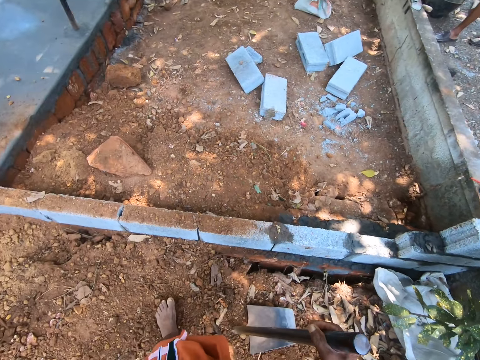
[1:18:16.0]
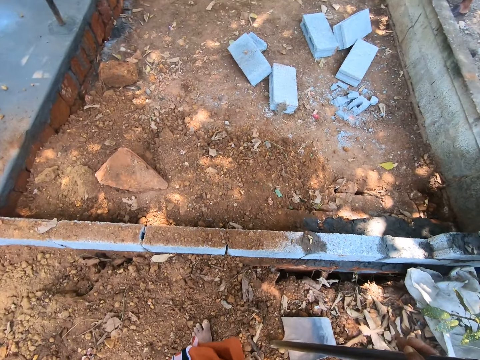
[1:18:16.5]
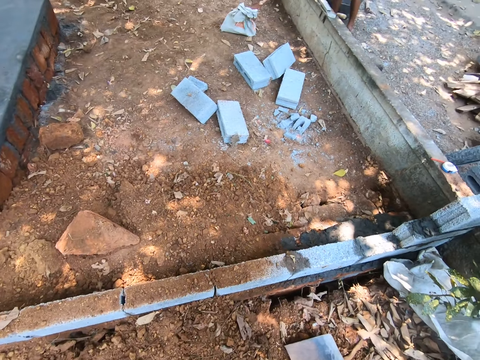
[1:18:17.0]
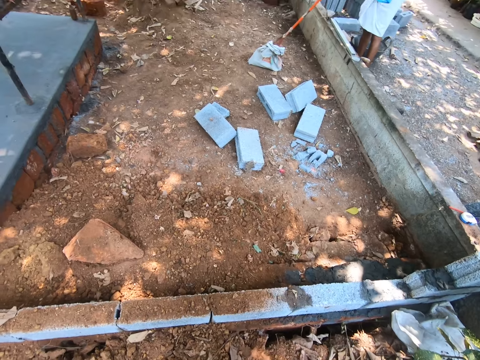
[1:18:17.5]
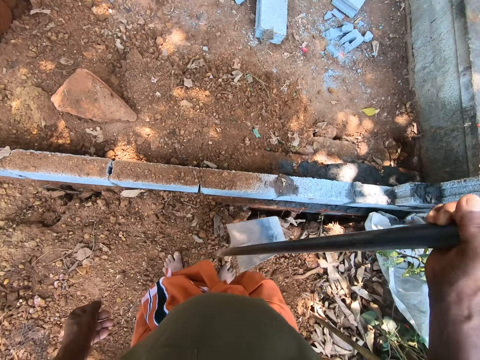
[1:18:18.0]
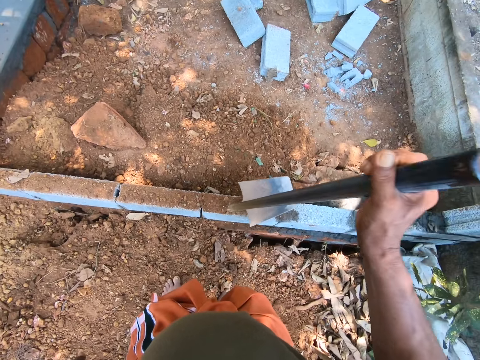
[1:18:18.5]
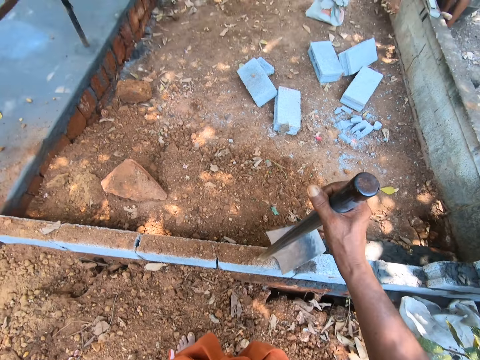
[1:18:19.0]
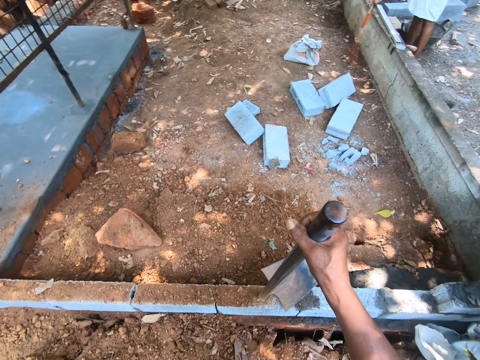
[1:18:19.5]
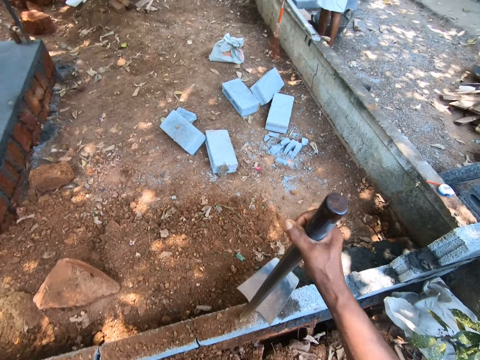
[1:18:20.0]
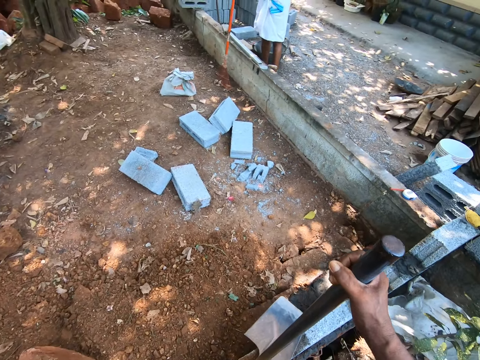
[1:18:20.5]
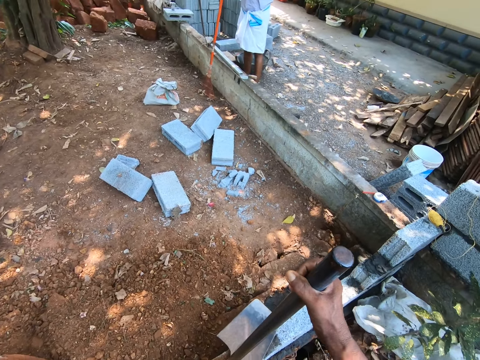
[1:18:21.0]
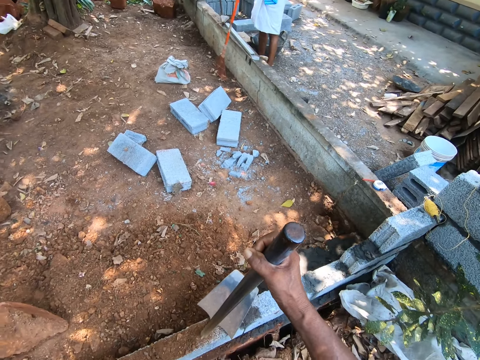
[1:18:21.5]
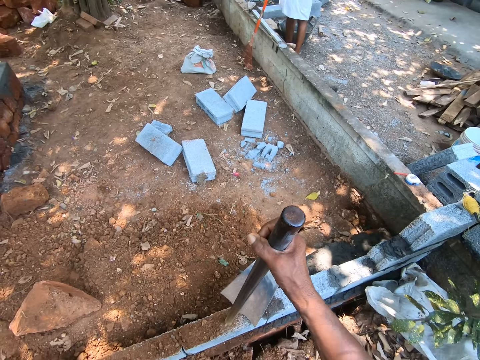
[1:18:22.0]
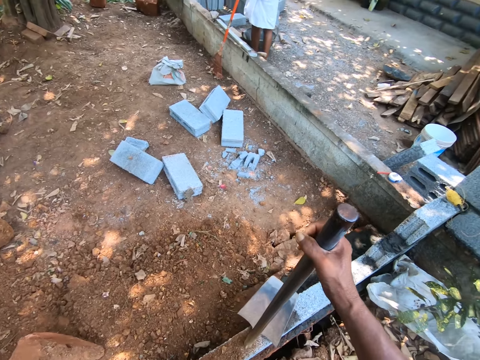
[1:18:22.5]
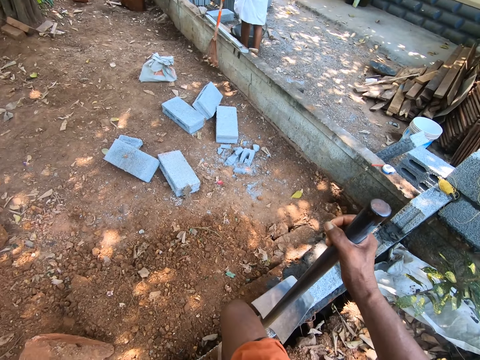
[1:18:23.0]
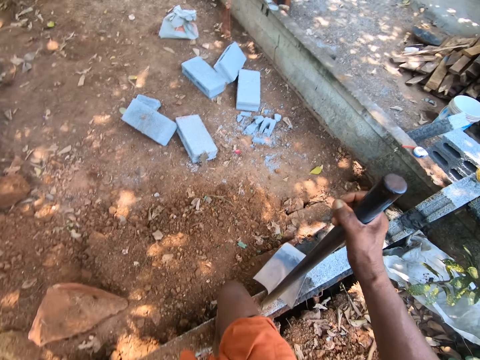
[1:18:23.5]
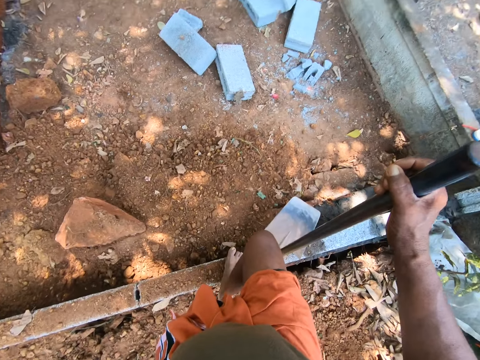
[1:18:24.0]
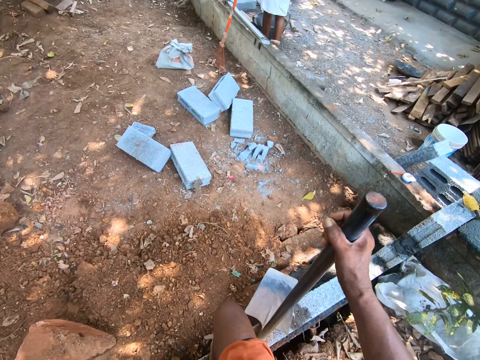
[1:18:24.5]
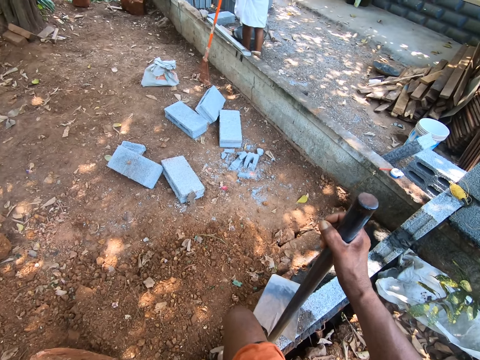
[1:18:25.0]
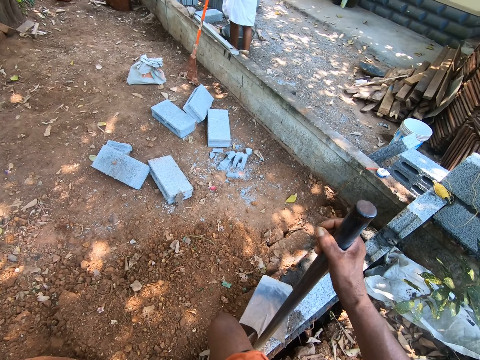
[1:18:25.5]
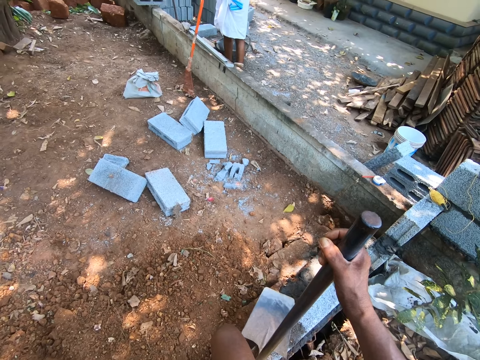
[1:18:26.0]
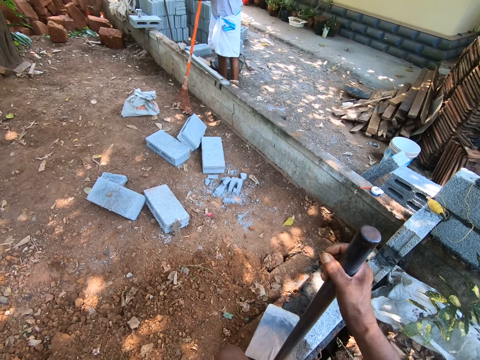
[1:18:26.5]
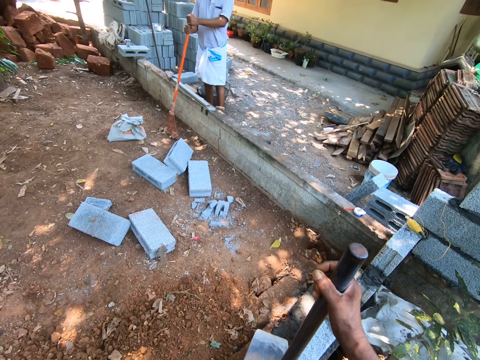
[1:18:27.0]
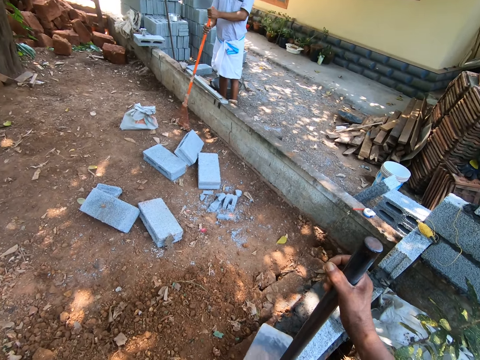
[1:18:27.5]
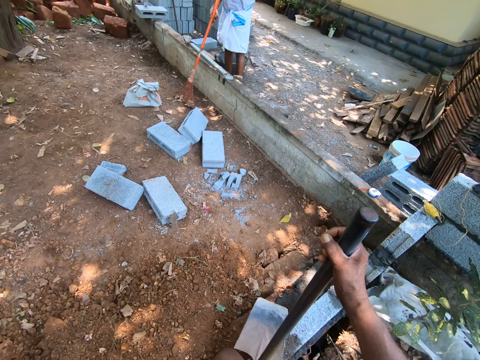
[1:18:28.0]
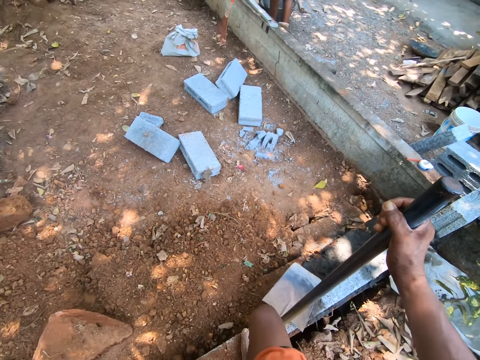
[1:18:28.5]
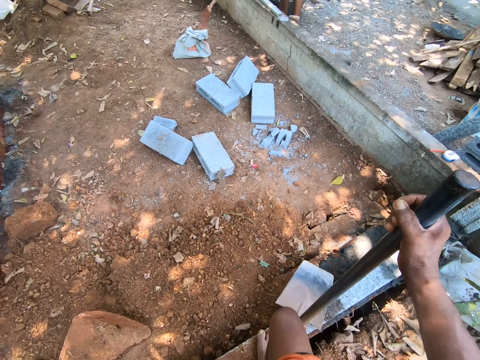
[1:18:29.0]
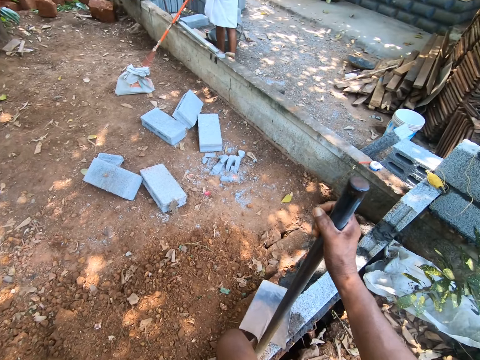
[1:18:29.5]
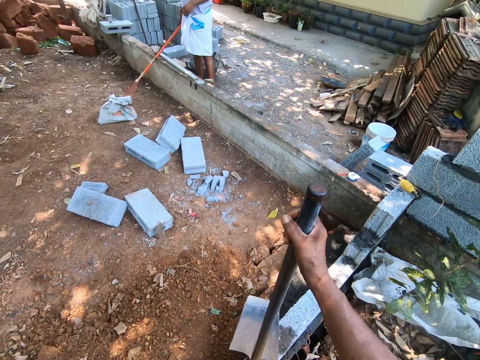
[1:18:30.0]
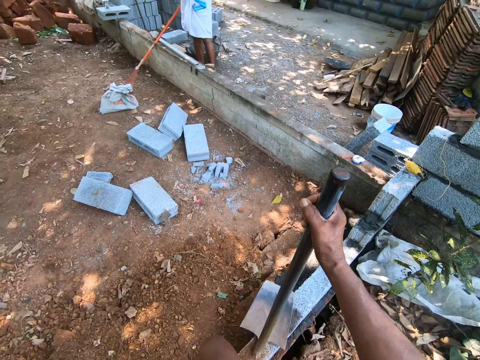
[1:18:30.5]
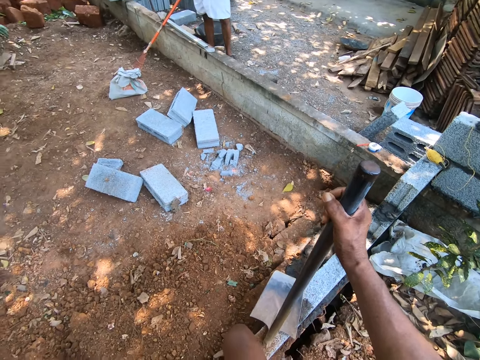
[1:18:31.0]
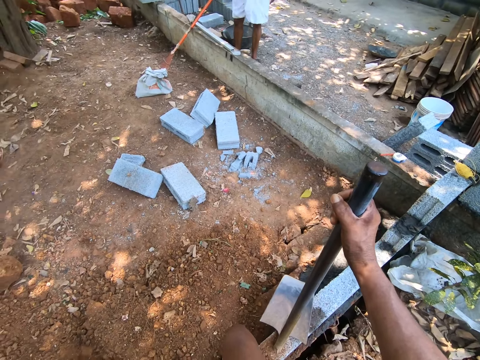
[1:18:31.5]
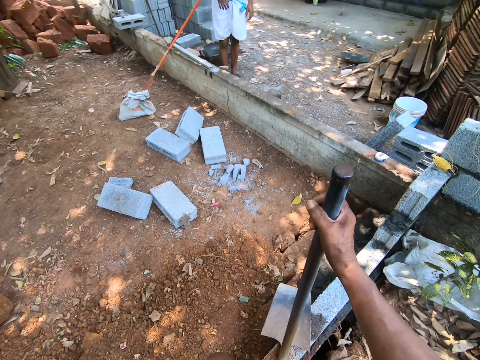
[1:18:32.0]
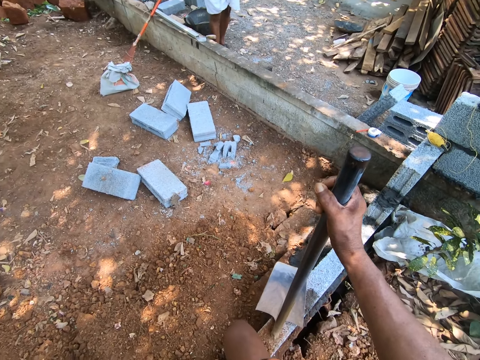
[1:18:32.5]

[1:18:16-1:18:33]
The camera wearer places the hoe on a pavement with his right hand. A man drops a rake on the pavement with his right hand.

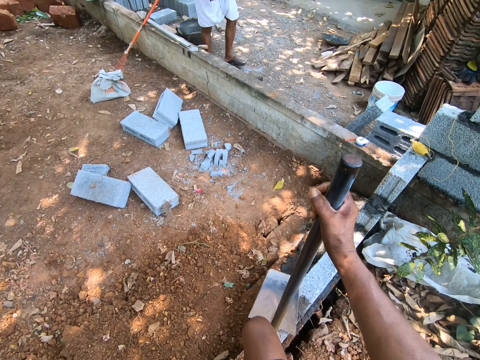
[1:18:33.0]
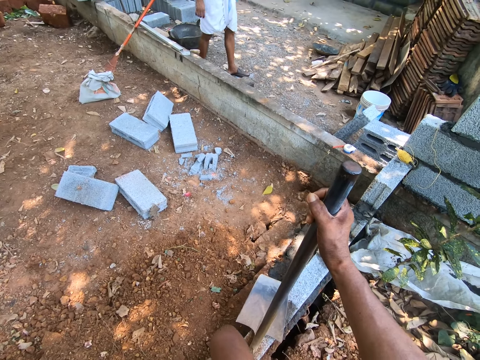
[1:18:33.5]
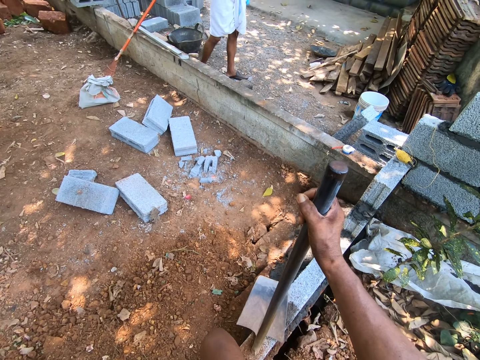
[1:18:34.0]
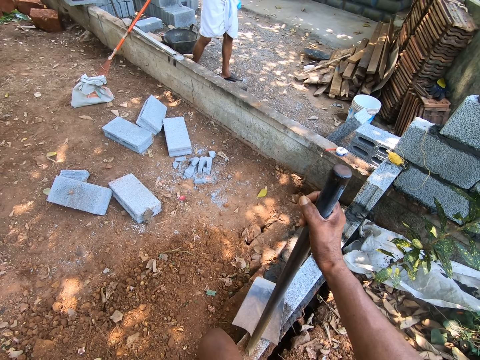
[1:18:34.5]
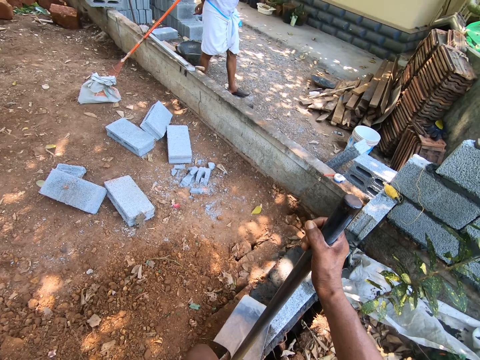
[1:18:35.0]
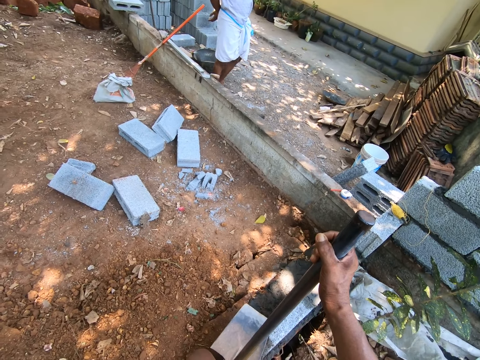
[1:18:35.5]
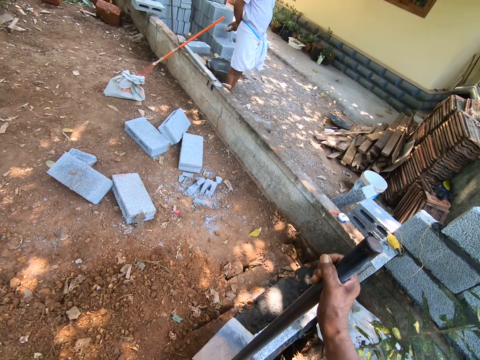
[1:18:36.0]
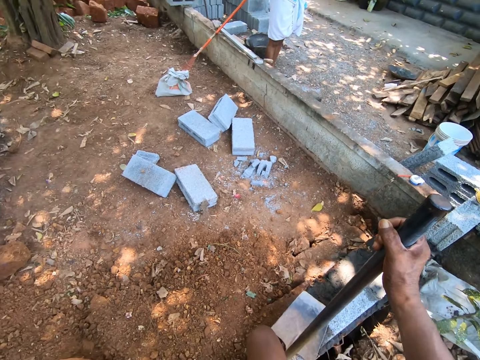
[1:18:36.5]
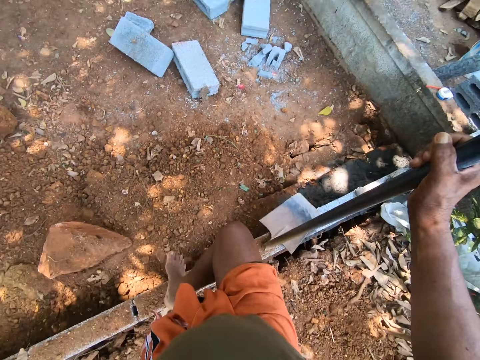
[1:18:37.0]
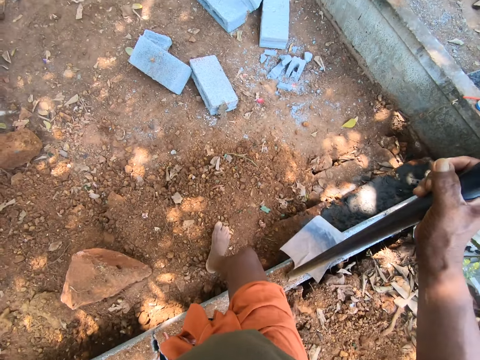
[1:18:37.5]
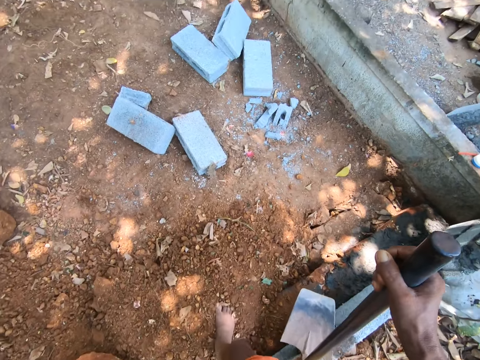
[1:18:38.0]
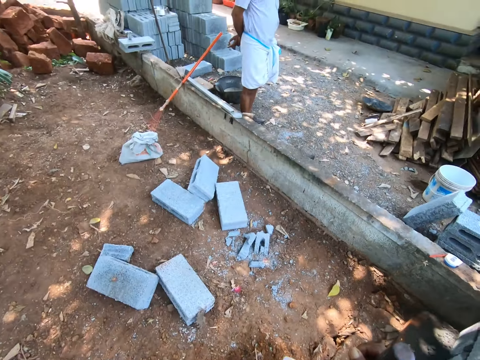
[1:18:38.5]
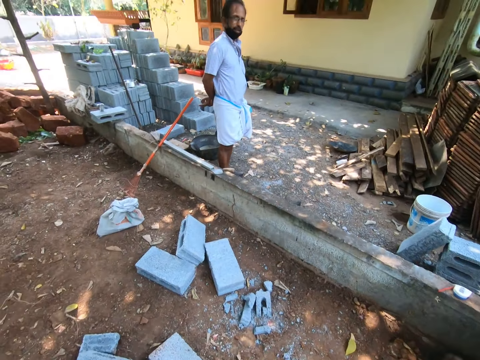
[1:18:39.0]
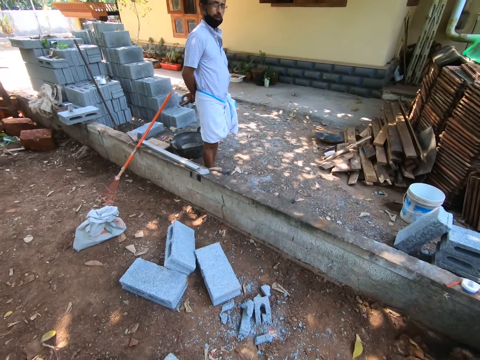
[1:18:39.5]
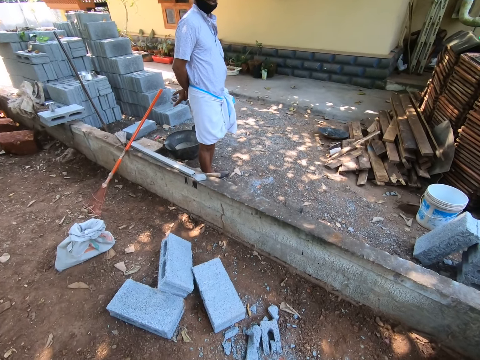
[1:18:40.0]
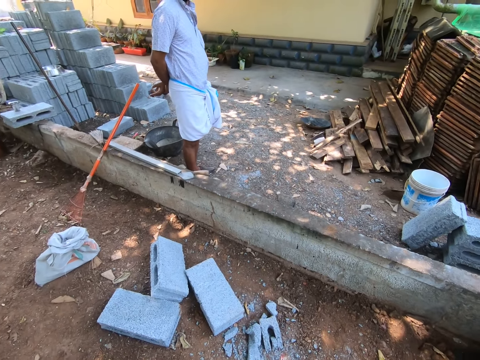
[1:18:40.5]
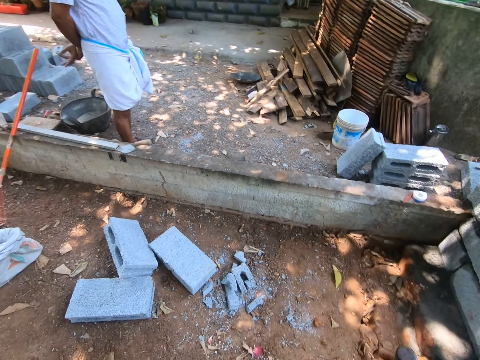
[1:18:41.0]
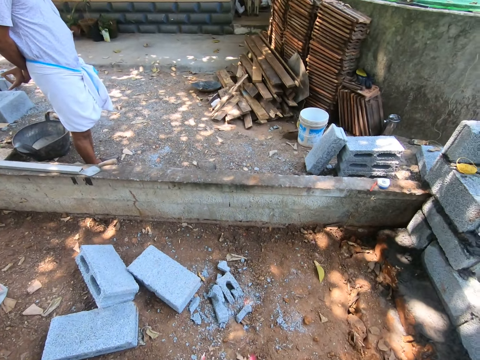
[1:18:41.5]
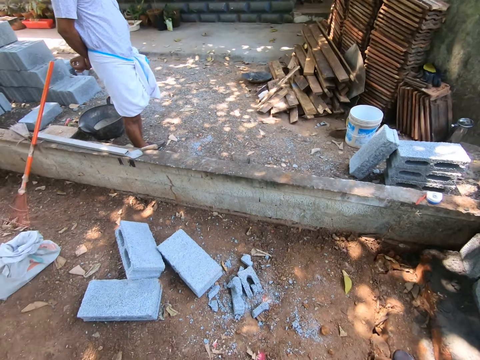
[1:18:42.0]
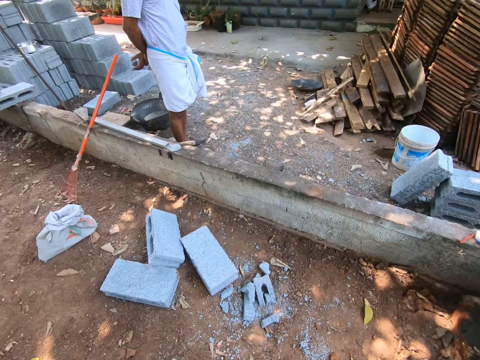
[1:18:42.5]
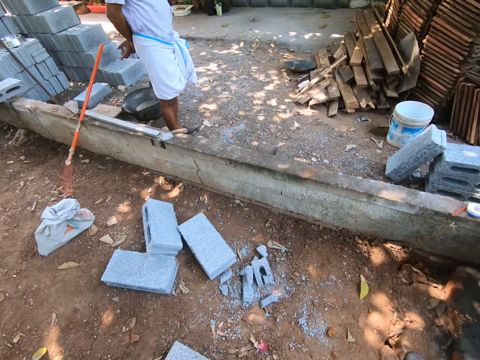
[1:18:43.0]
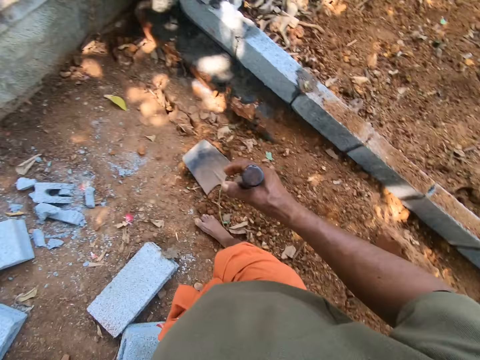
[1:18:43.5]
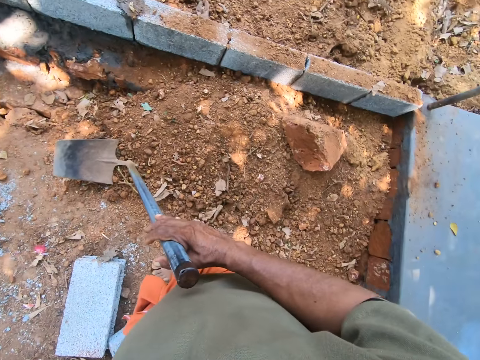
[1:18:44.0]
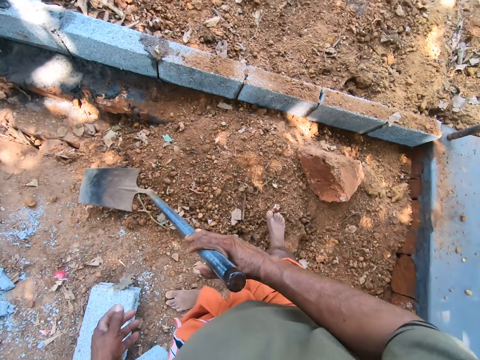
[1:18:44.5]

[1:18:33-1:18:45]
The camera wearer moves.
